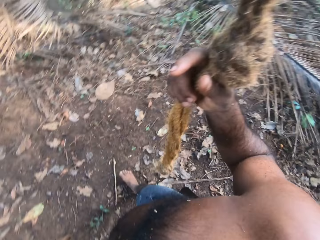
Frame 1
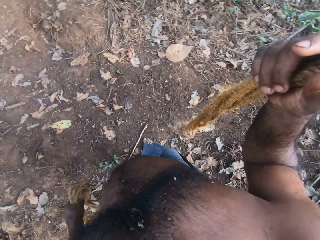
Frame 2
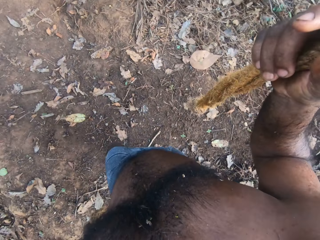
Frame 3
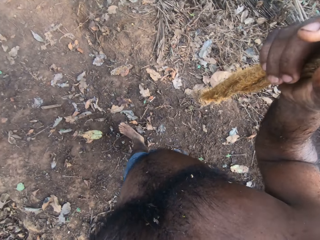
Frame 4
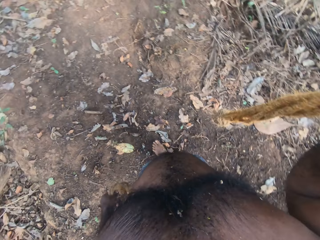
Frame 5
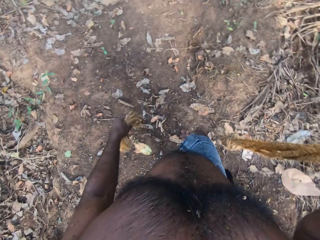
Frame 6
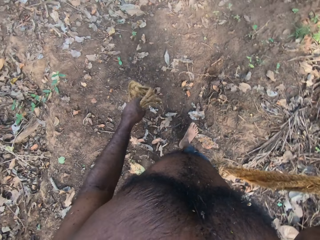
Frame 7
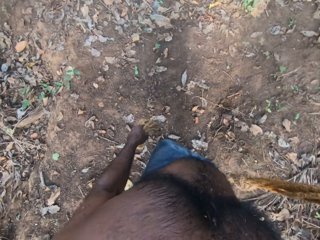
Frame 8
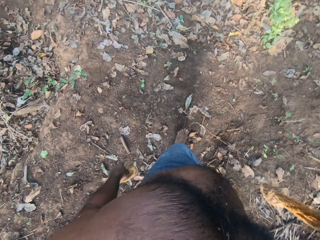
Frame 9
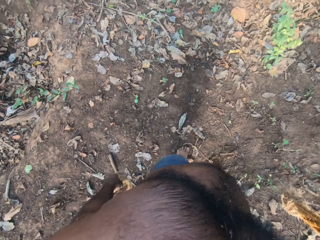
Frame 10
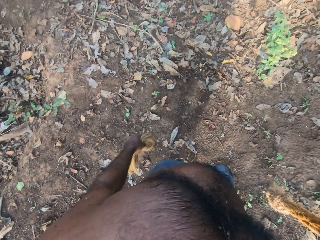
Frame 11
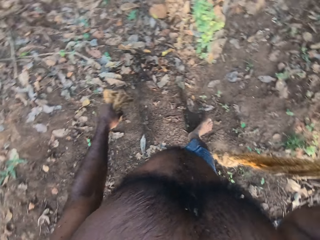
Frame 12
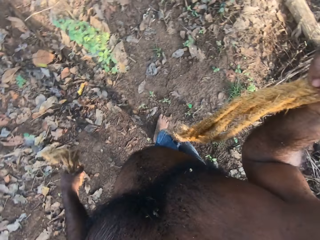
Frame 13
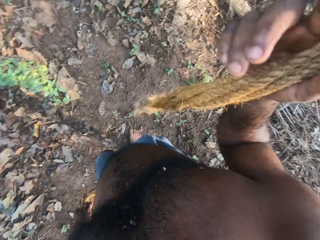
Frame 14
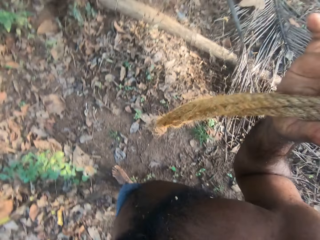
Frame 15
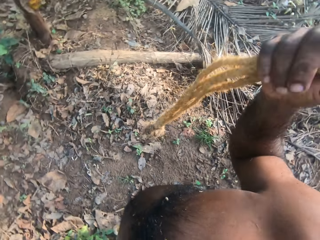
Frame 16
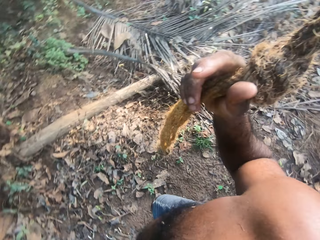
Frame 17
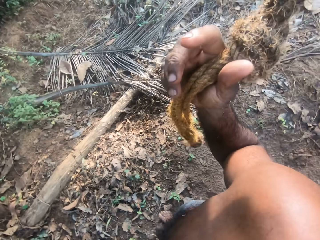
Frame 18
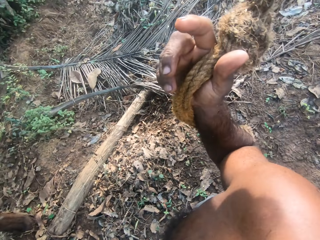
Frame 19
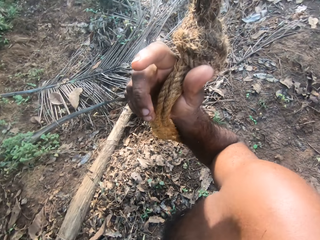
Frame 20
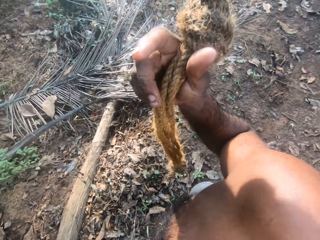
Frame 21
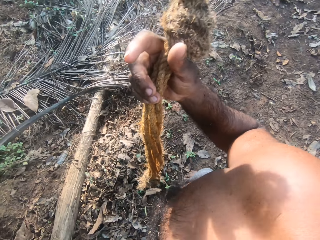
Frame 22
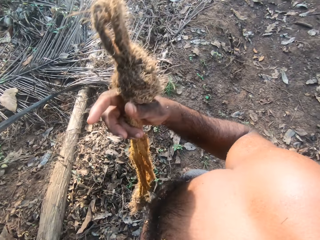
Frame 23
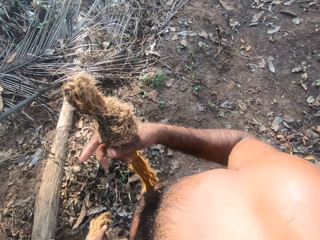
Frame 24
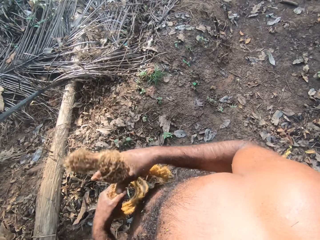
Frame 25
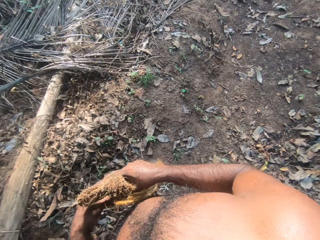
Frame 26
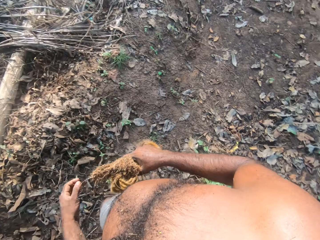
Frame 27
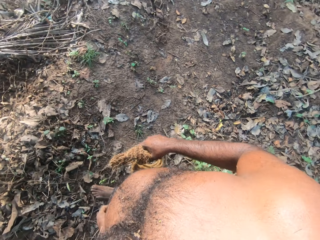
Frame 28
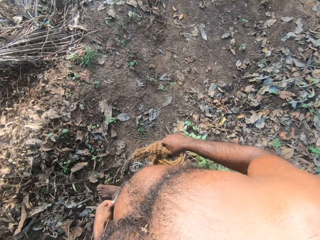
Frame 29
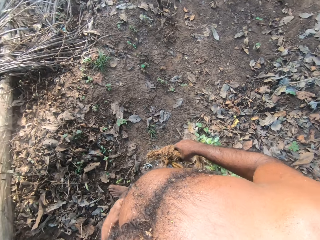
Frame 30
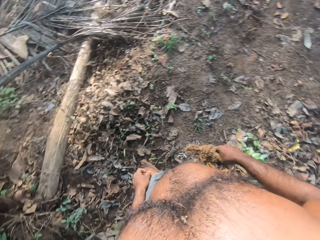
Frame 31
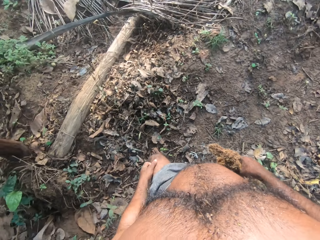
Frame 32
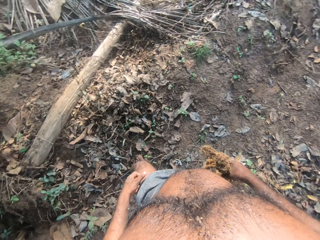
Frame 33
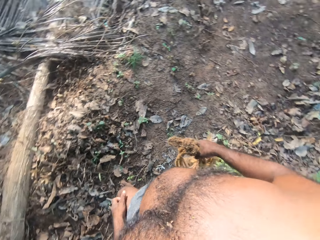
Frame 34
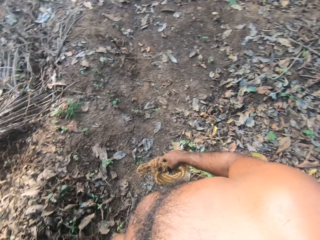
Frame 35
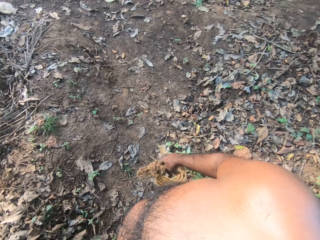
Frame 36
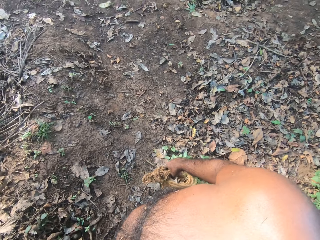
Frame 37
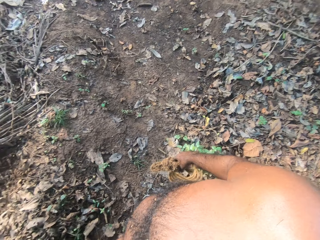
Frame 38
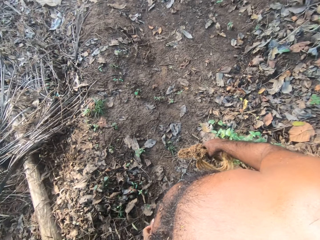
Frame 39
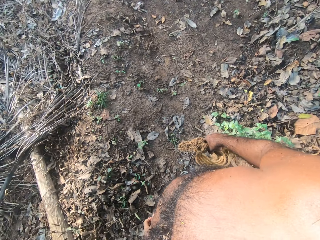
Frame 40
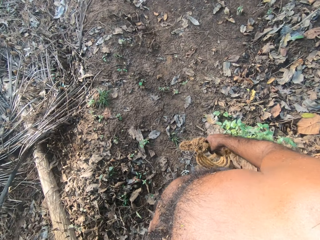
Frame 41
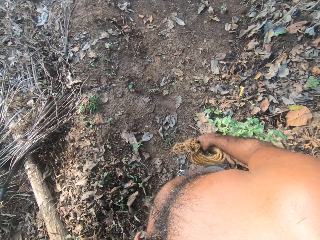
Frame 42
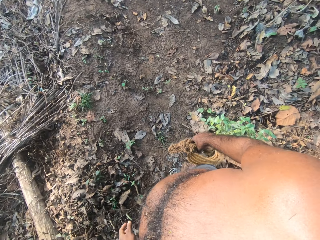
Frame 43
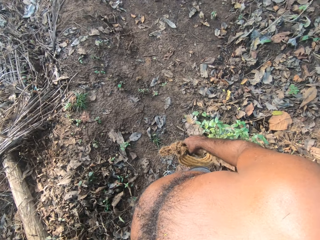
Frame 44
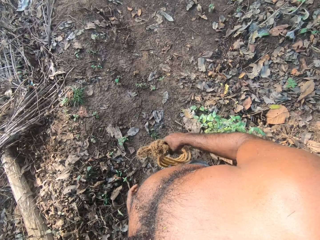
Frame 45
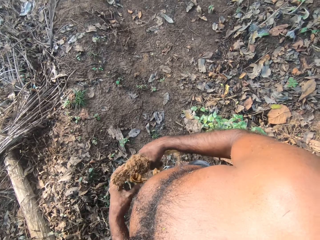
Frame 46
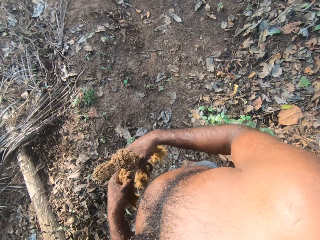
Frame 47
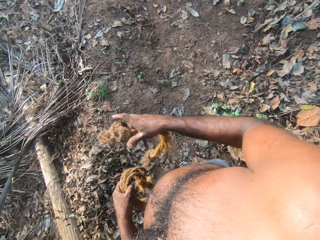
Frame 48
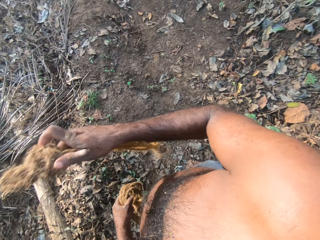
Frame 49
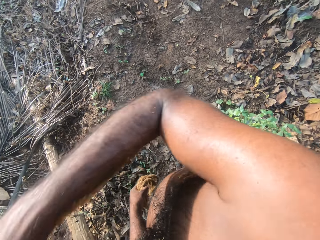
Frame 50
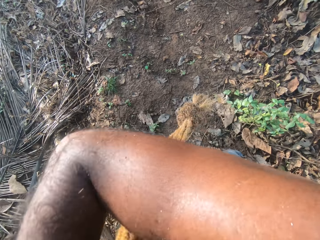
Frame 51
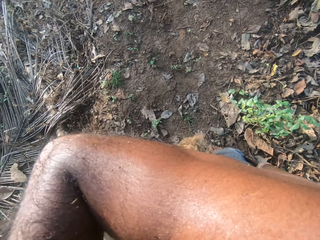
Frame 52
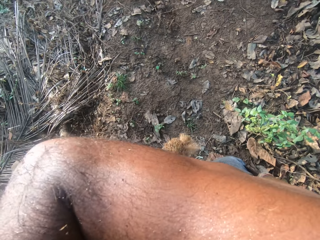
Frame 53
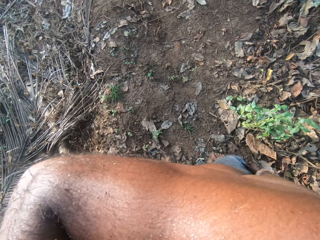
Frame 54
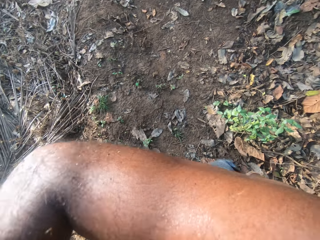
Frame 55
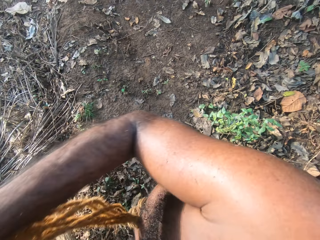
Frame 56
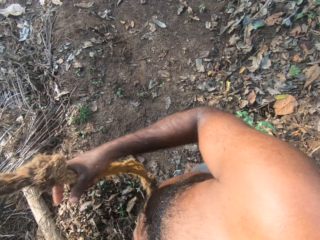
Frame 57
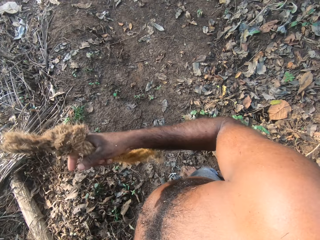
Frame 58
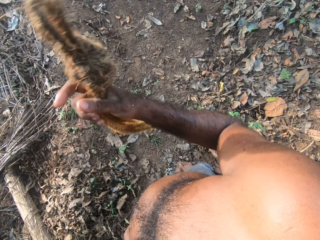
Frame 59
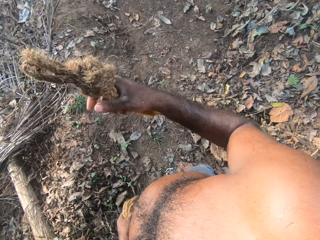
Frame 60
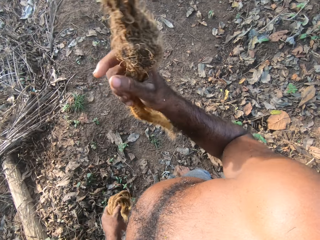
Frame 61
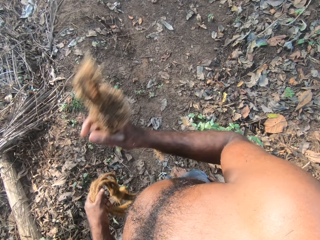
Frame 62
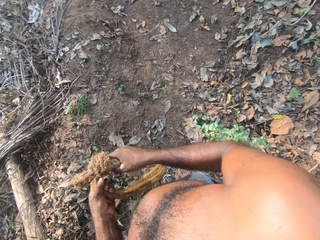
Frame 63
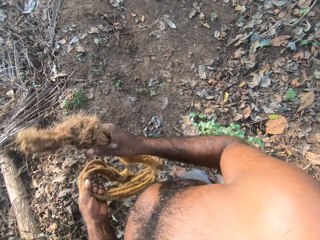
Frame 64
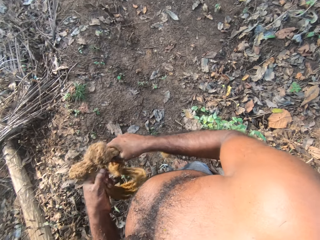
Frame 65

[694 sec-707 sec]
The camera wearer looks around. He converses. He scratches his left thigh with his left hand. He holds the rope with his left hand. He lifts his right hand.

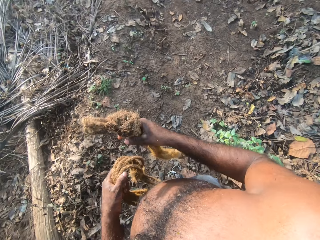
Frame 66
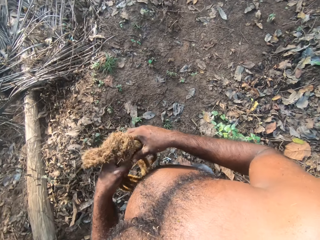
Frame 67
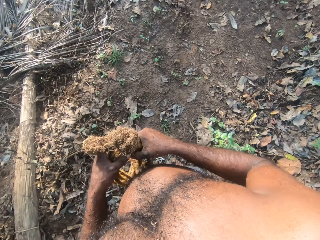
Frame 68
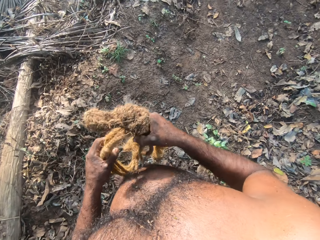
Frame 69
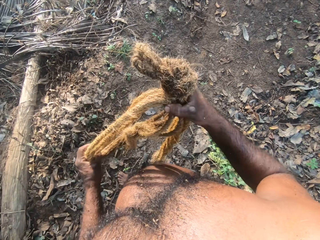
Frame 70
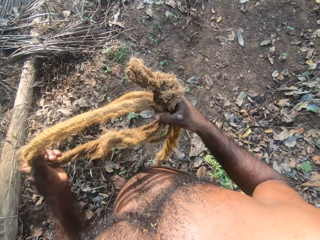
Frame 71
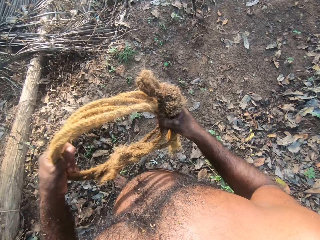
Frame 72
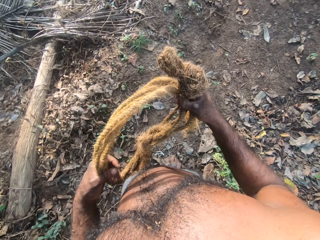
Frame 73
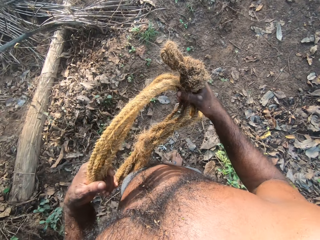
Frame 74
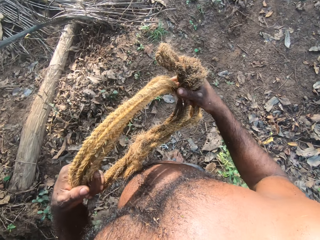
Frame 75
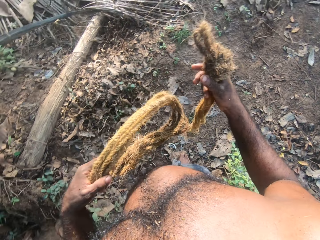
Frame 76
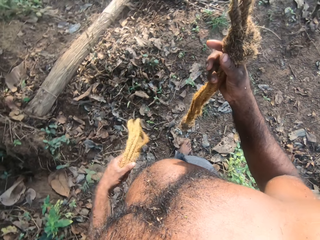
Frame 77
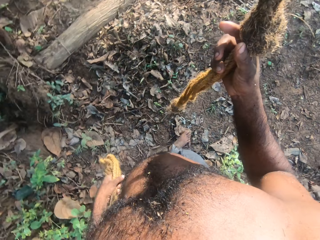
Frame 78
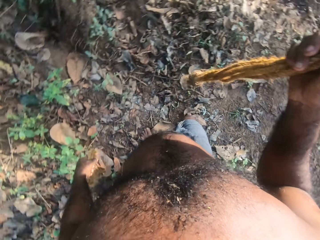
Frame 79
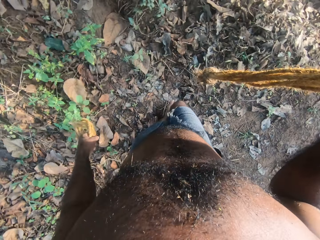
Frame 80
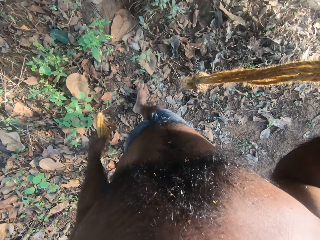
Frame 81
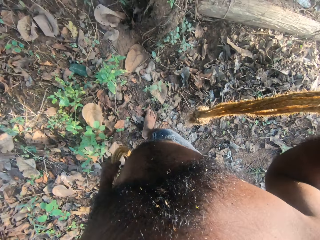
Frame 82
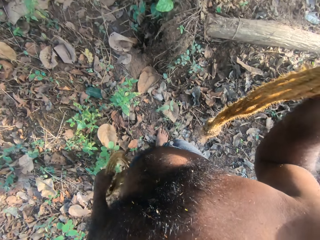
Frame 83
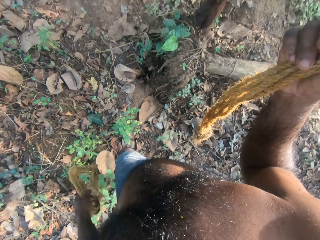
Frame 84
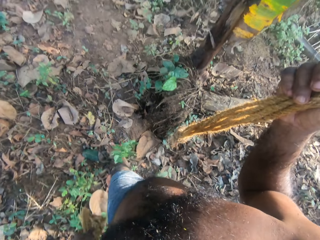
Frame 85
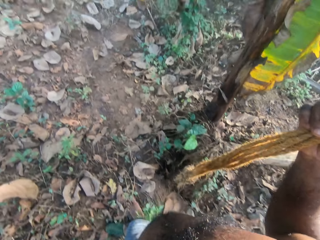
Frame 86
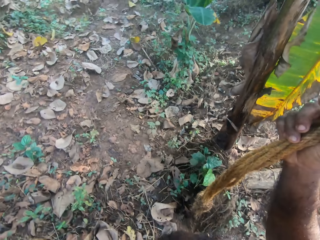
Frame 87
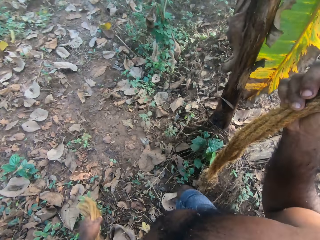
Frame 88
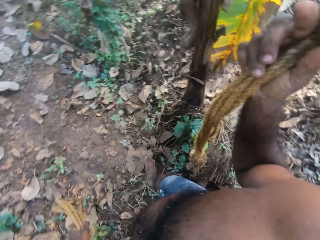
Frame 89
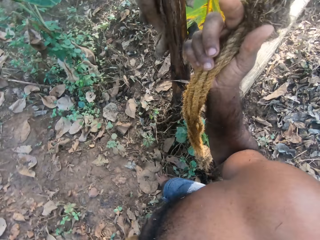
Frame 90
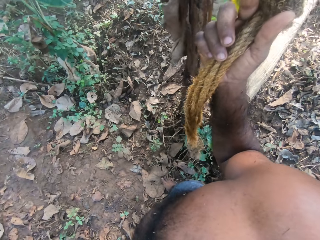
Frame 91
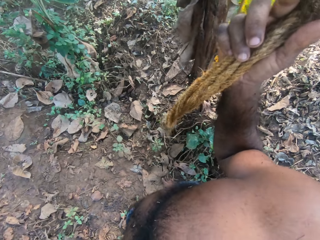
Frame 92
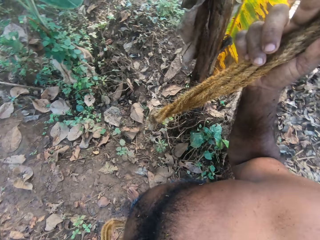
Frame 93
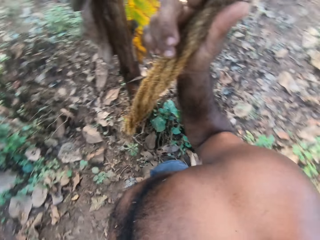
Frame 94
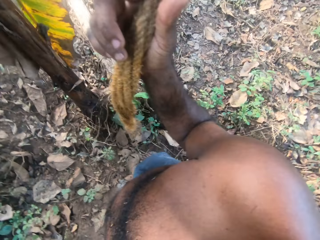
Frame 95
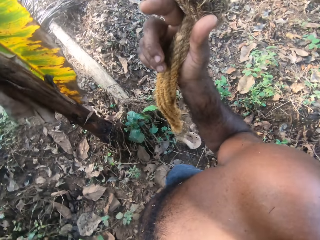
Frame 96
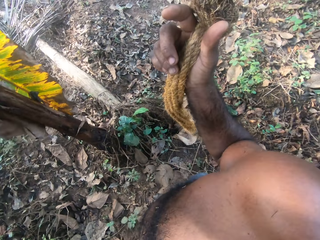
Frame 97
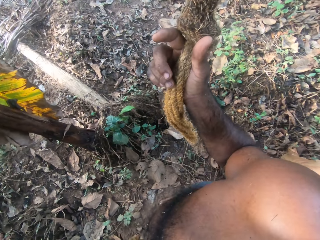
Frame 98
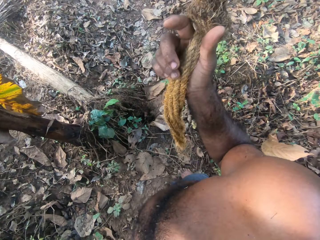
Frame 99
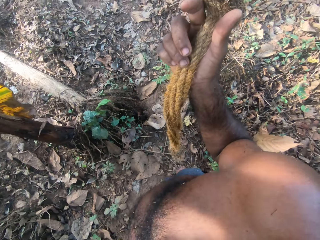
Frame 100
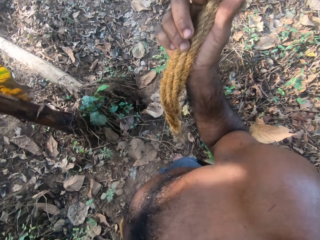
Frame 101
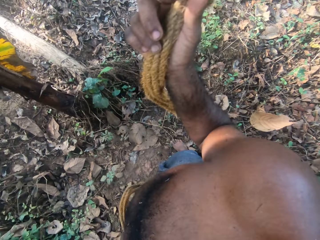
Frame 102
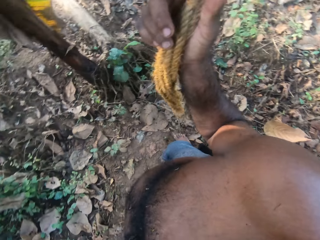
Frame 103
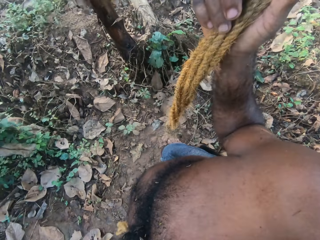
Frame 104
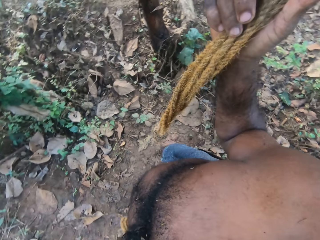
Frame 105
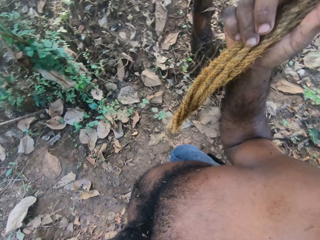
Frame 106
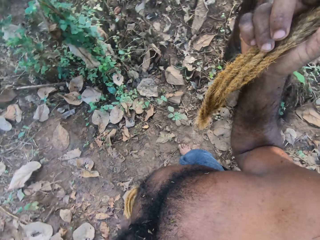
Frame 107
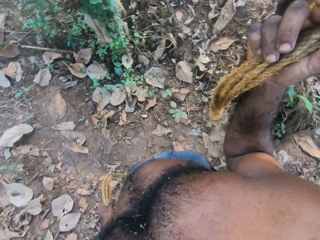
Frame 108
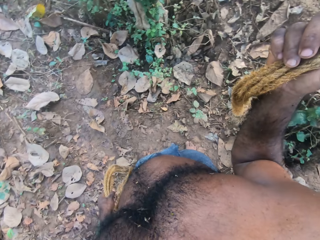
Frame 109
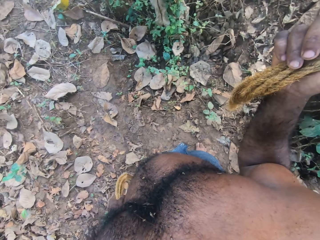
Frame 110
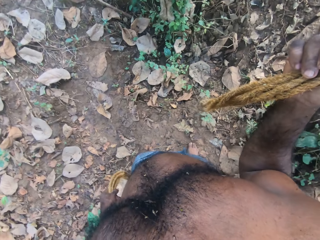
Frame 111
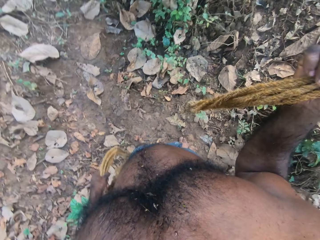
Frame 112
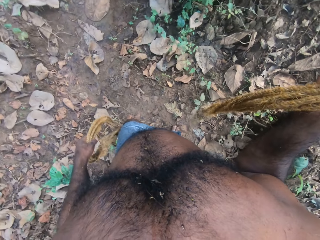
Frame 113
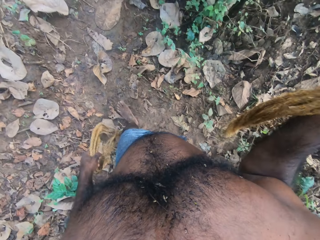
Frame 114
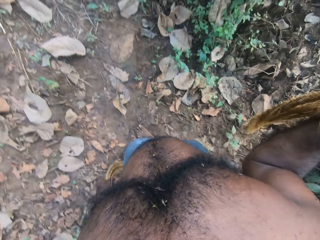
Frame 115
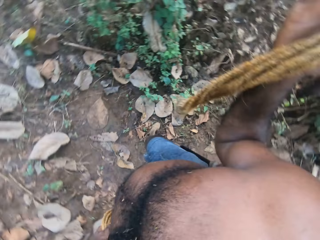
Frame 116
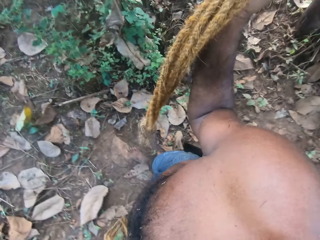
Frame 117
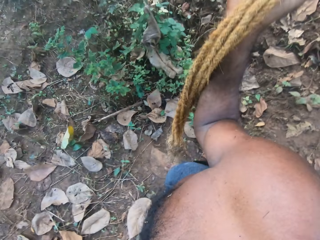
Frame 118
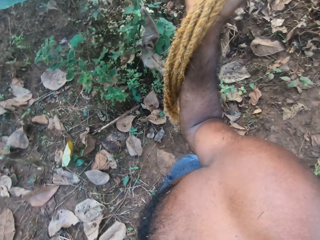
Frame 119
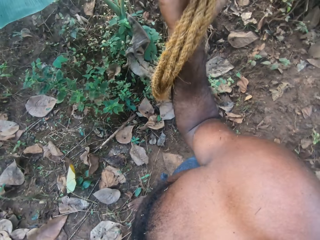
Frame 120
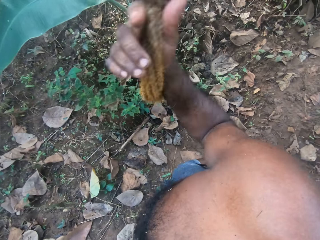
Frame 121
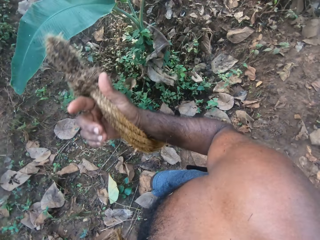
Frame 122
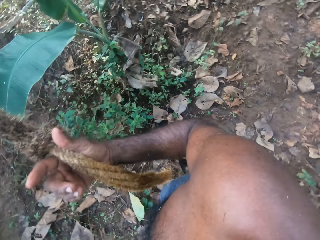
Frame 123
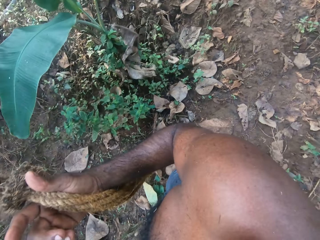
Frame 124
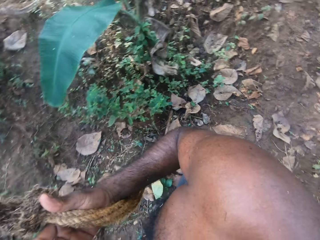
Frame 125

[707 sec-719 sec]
The camera wearer hits the ropes with both hands. He adjusts the rope with both hands. He plays with the ropes. He moves around. He lifts his right hand. He looks around. He converses. He moves around.
